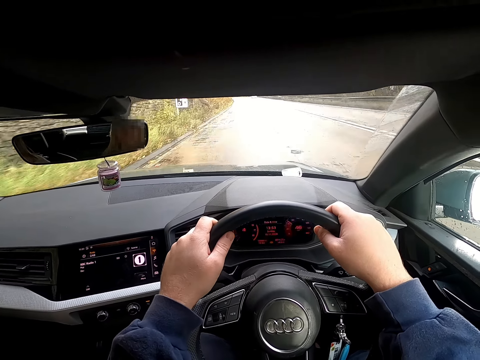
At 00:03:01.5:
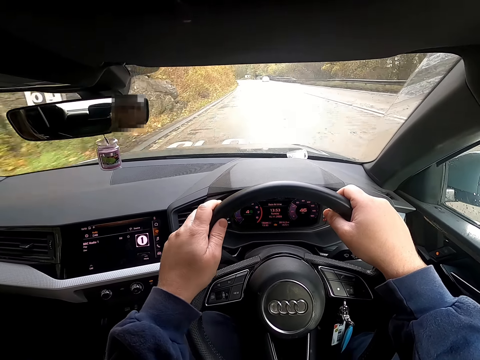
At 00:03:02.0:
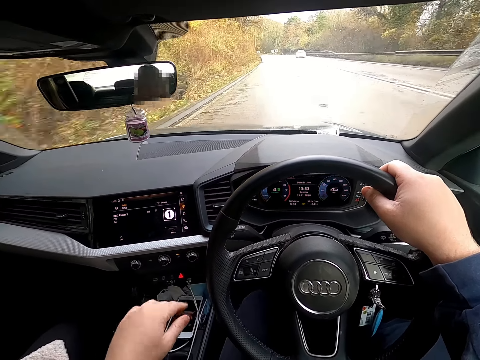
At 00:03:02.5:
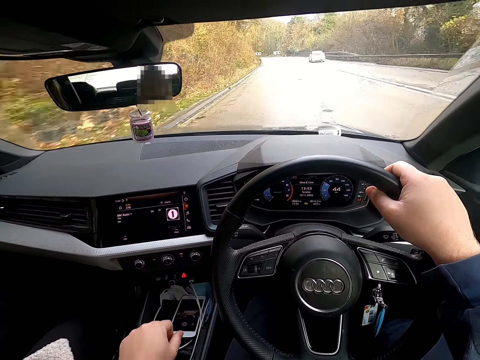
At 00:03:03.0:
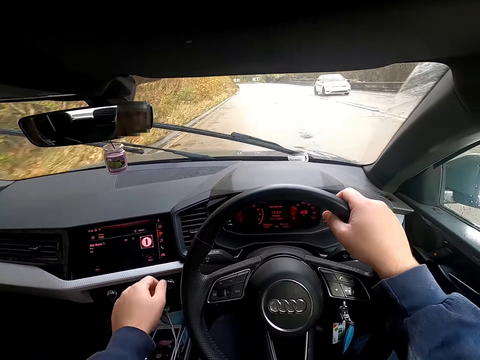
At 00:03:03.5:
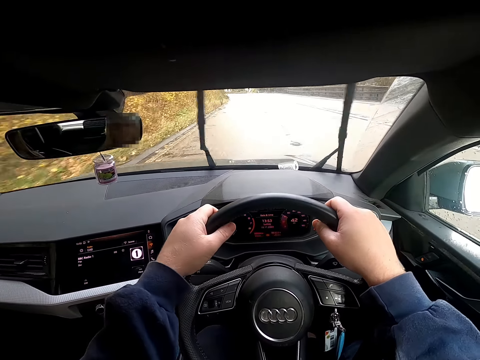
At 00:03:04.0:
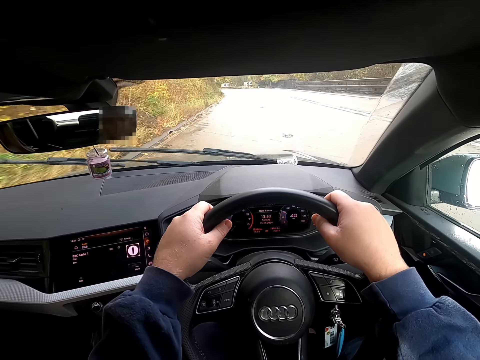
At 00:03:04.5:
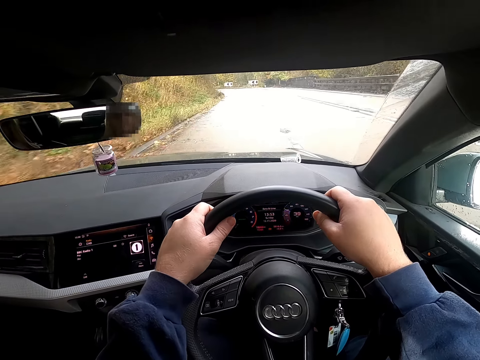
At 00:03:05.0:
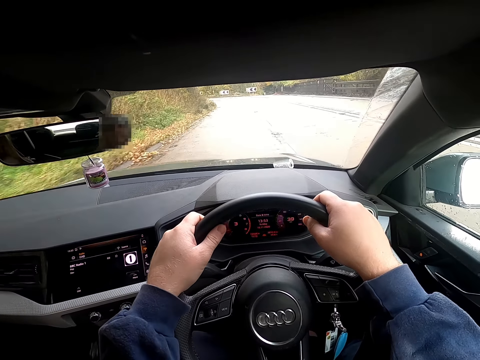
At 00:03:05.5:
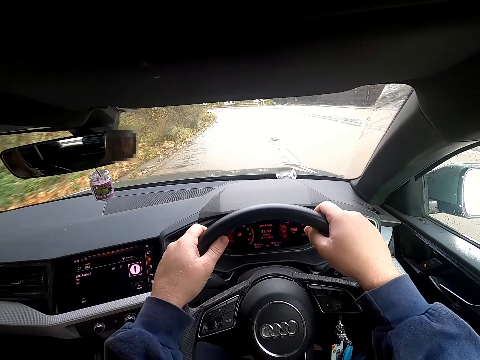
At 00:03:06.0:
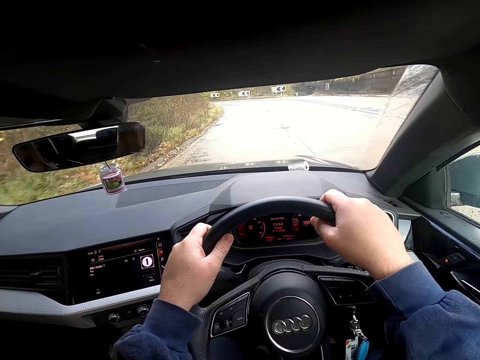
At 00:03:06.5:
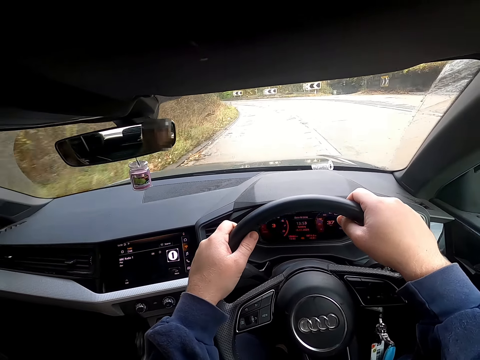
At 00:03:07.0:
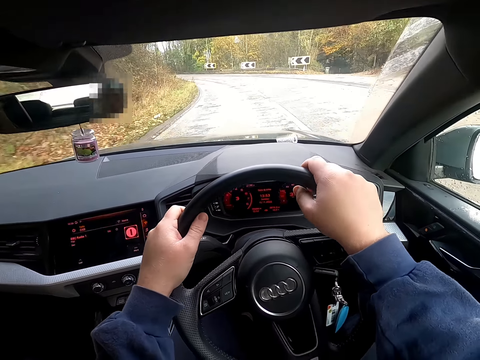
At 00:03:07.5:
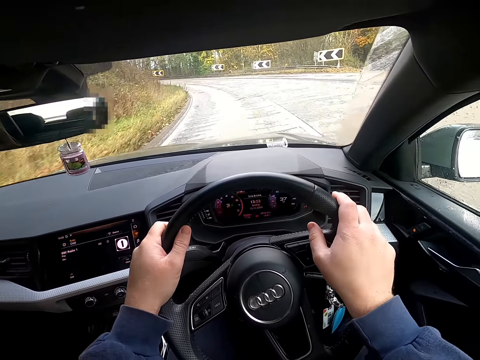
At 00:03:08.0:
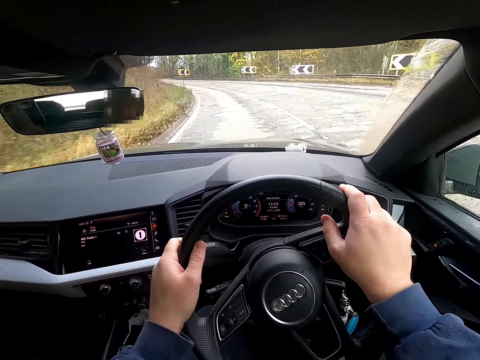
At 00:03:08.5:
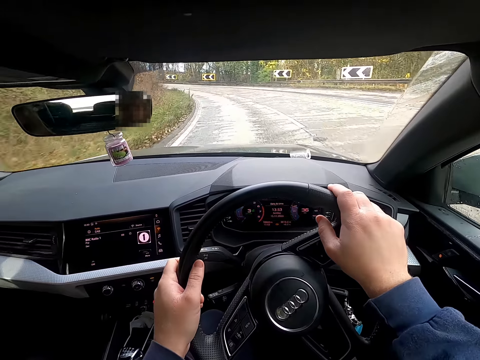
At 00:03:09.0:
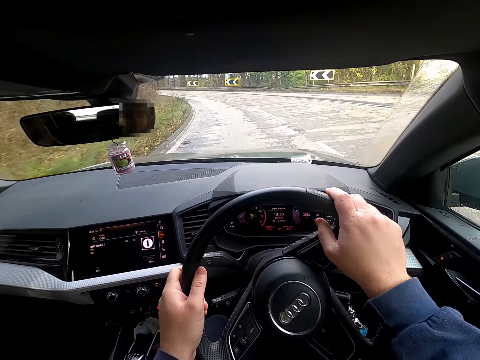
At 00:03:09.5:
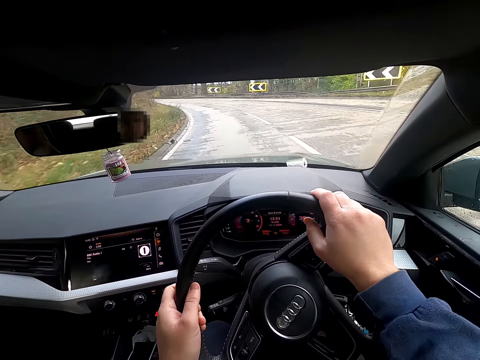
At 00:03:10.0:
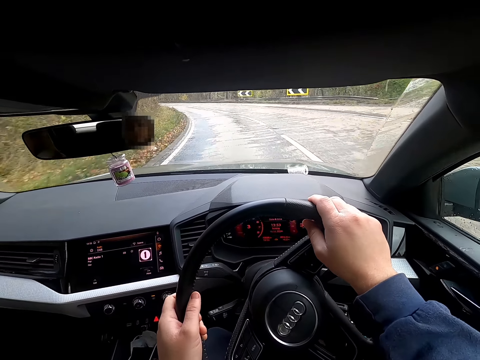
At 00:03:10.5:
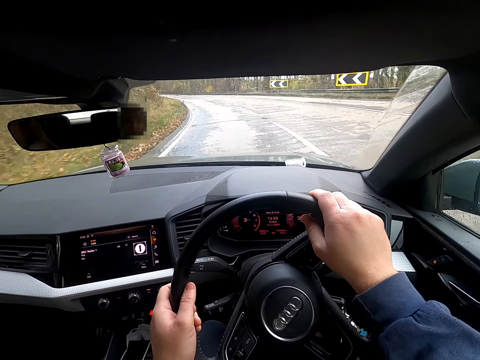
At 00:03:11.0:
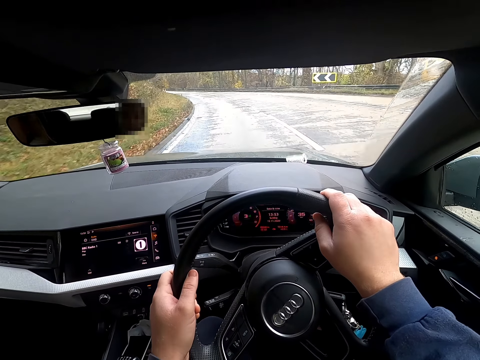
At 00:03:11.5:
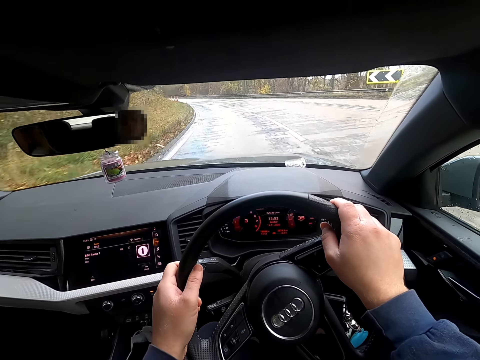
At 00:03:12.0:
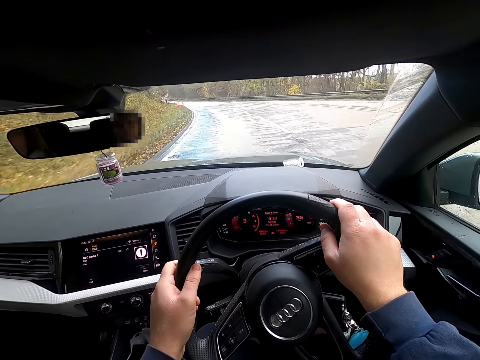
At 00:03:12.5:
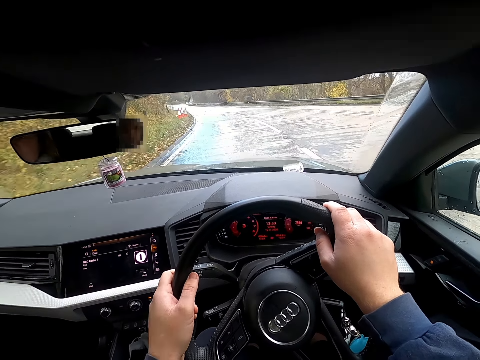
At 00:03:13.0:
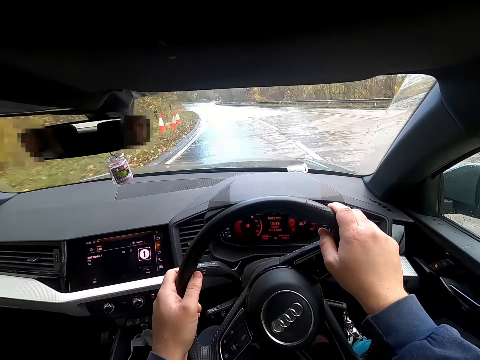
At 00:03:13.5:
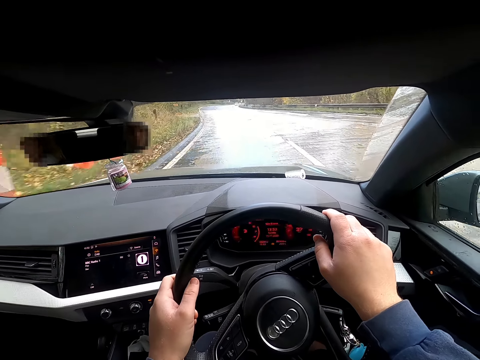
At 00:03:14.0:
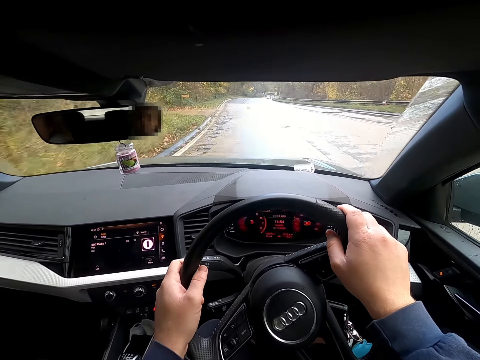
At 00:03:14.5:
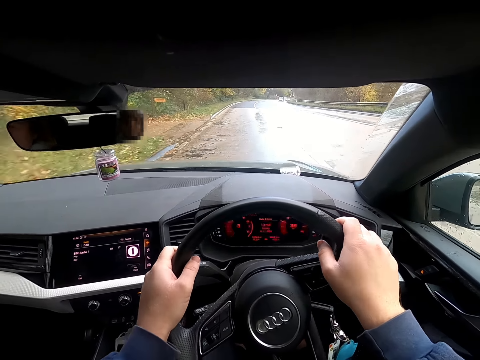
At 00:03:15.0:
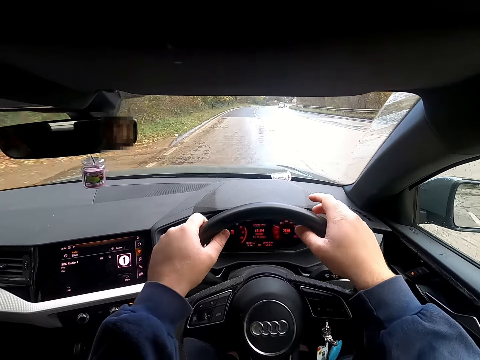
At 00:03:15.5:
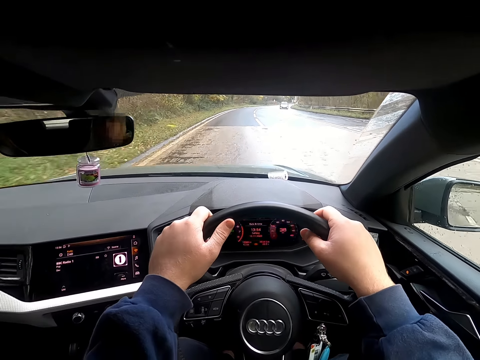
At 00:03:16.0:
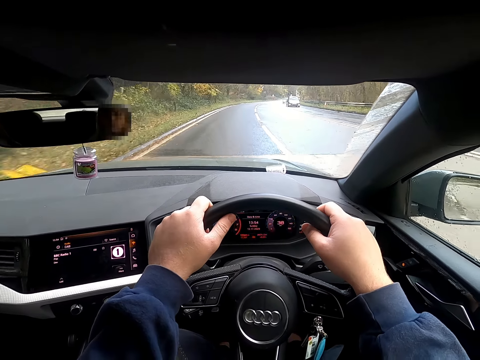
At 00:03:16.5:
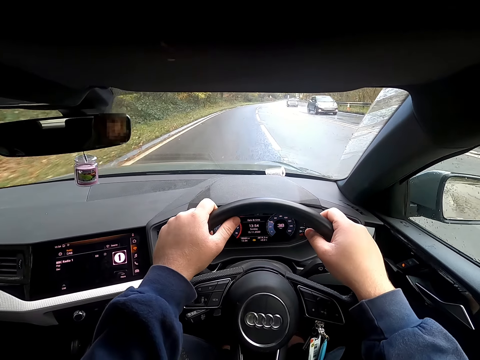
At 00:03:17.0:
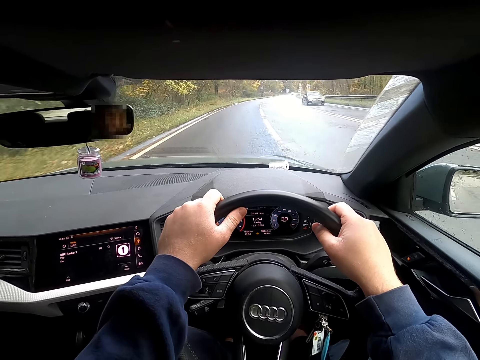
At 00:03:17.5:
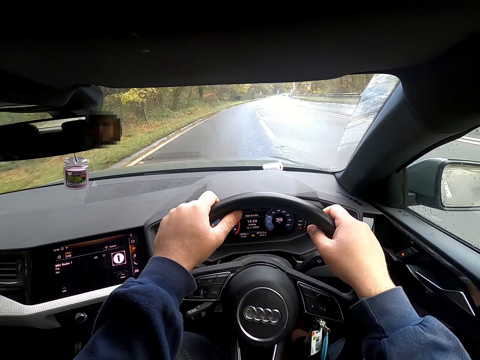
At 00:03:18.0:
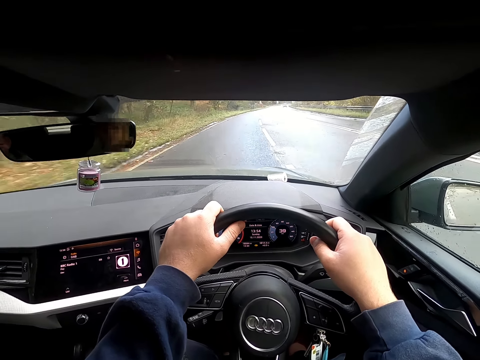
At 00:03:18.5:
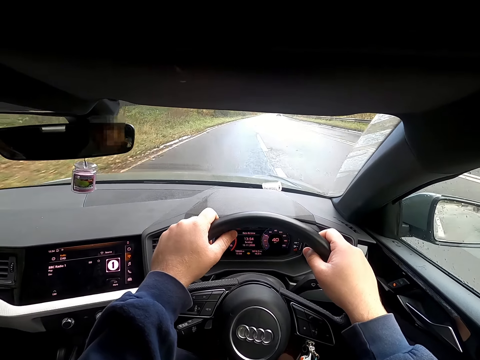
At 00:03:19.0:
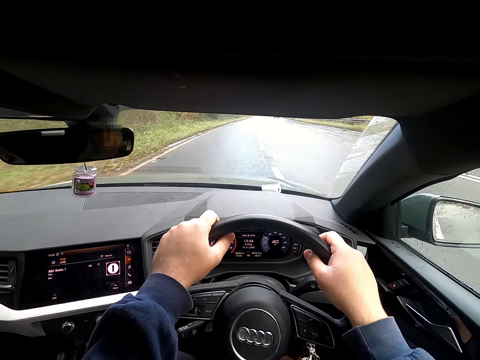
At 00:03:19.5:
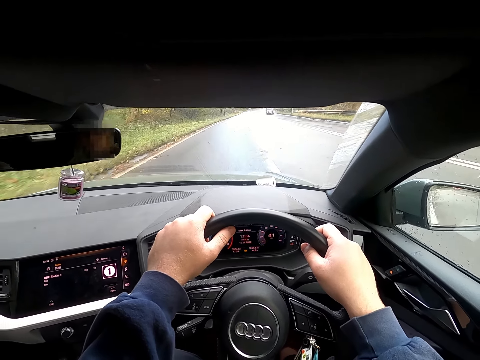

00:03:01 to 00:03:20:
The camera wearer turns the gear lever of the car with his left hand. He drives the car along the road with both hands. He interacts with the woman in the car.

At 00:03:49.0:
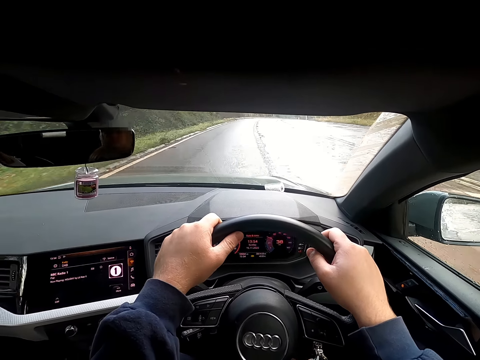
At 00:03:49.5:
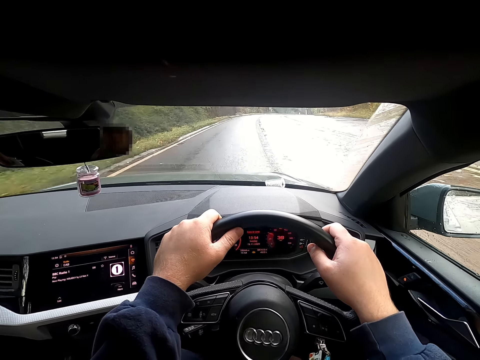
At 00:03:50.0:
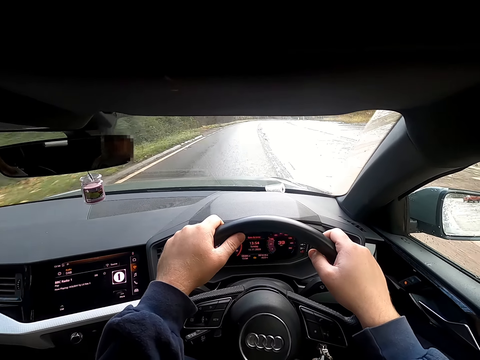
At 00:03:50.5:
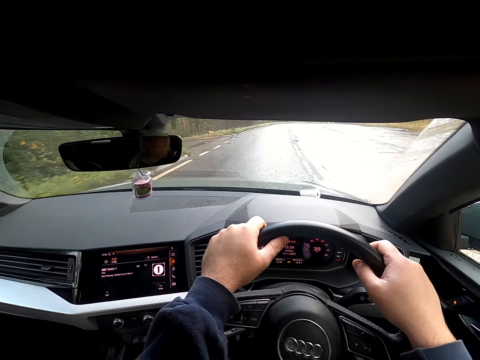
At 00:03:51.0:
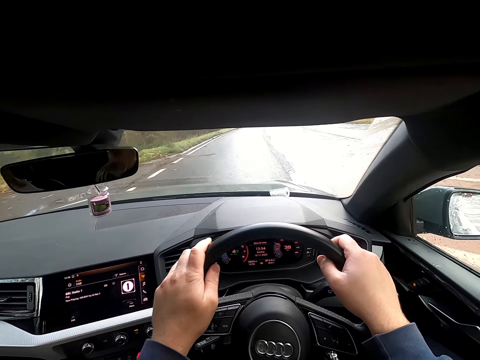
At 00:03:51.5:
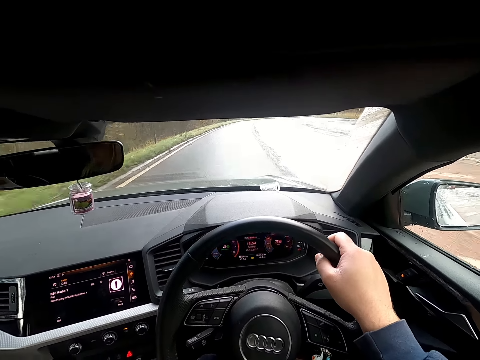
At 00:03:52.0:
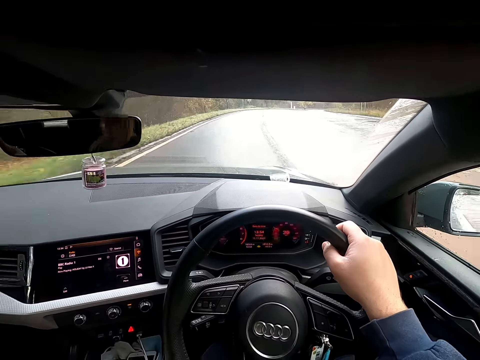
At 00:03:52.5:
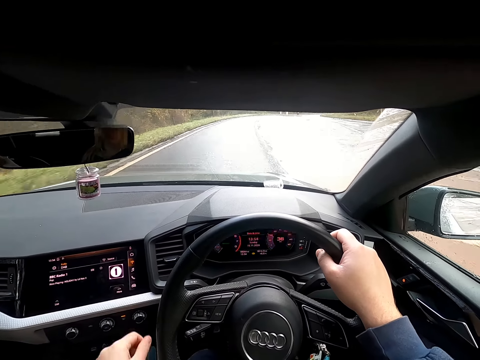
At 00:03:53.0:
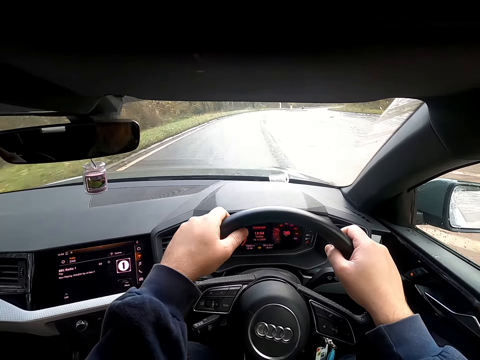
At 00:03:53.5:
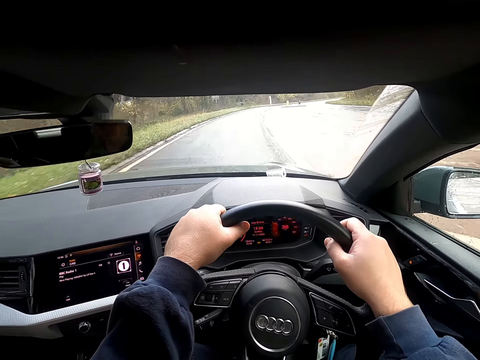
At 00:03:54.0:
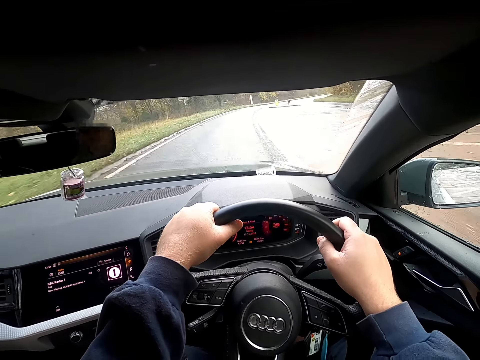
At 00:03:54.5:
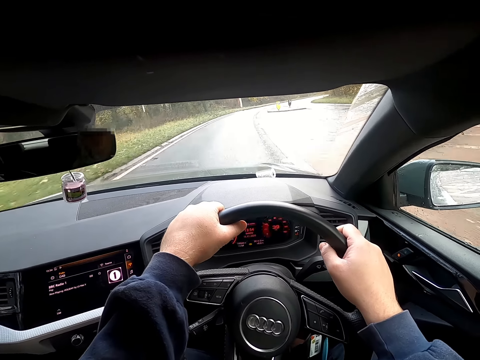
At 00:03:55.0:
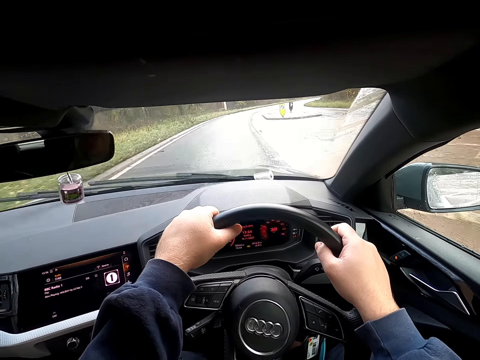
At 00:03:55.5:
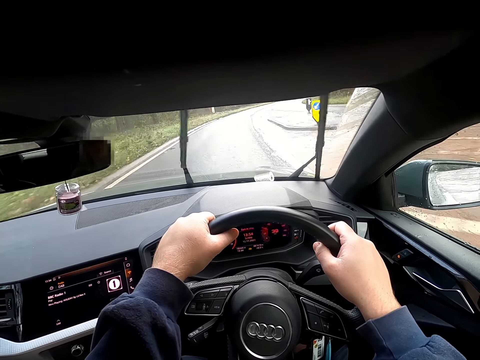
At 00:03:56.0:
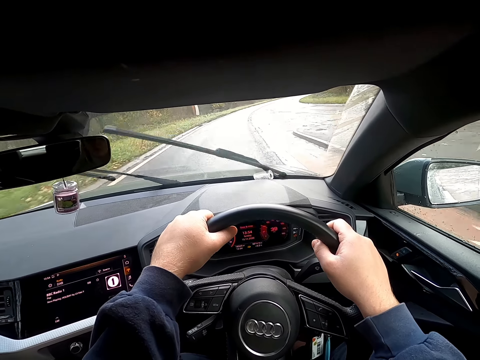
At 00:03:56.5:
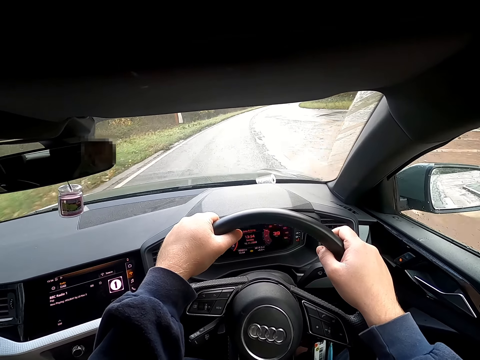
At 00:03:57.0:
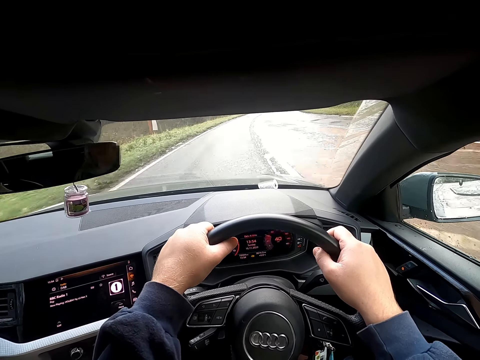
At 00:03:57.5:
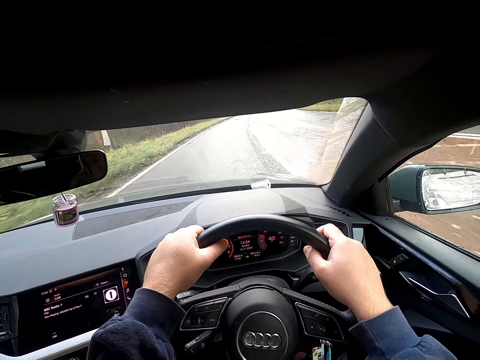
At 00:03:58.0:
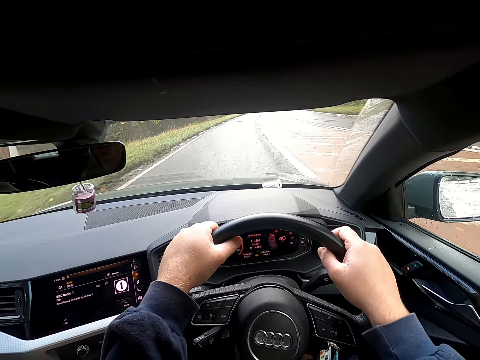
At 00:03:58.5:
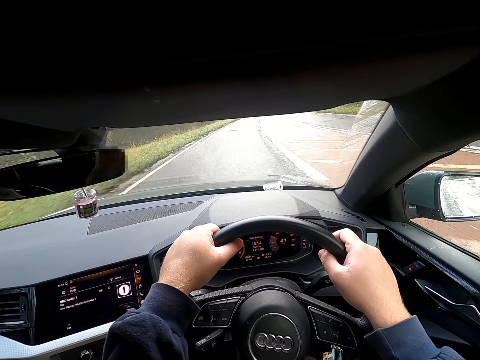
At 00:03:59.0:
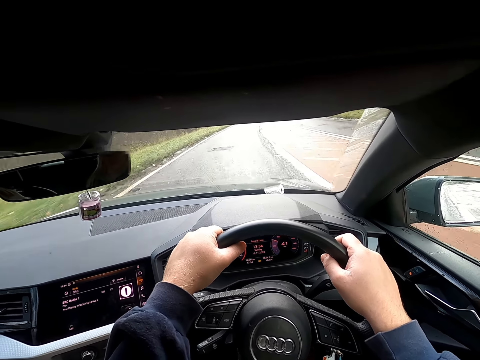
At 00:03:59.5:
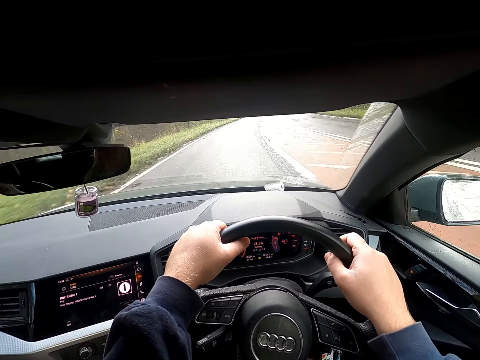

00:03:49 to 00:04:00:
The woman interacts with another woman in the car.
